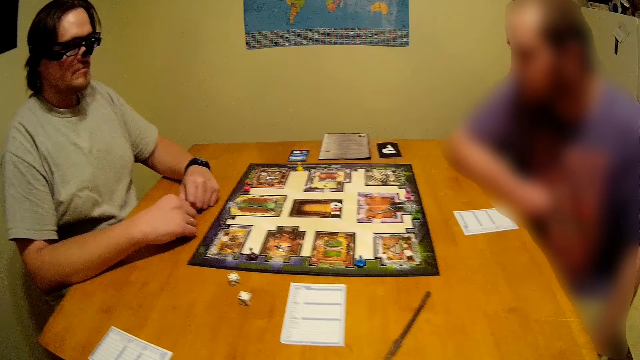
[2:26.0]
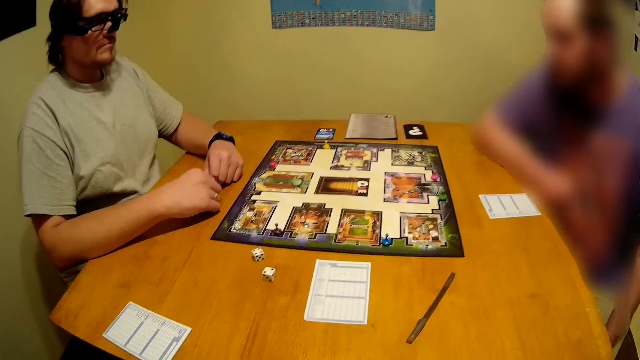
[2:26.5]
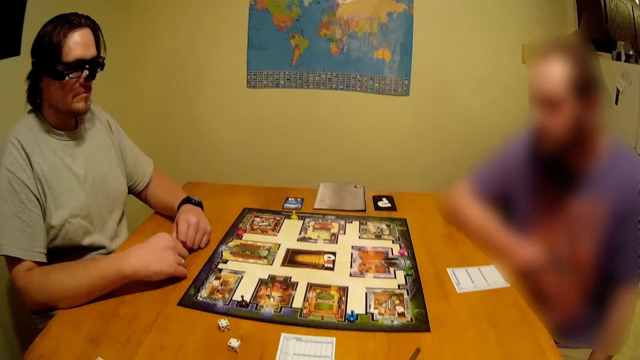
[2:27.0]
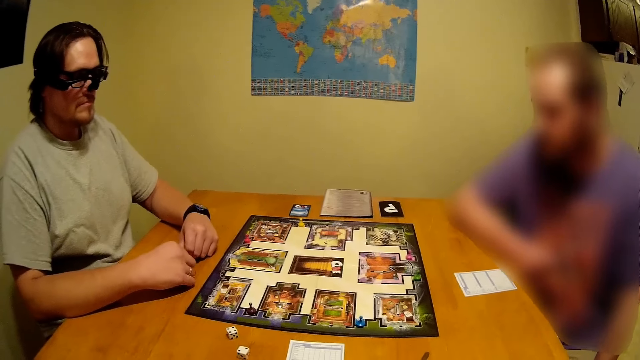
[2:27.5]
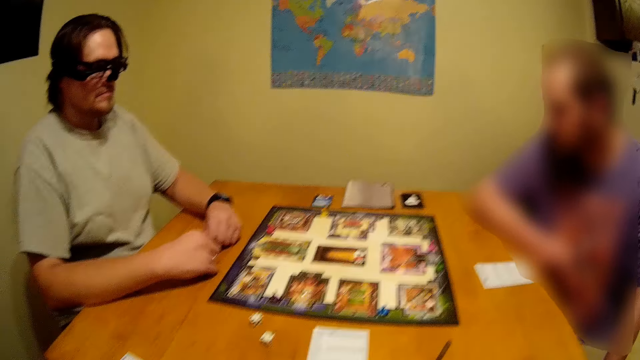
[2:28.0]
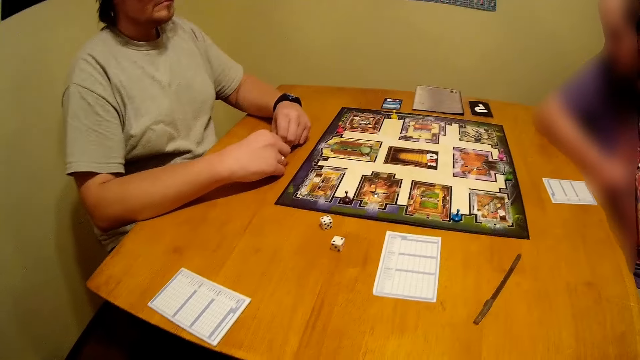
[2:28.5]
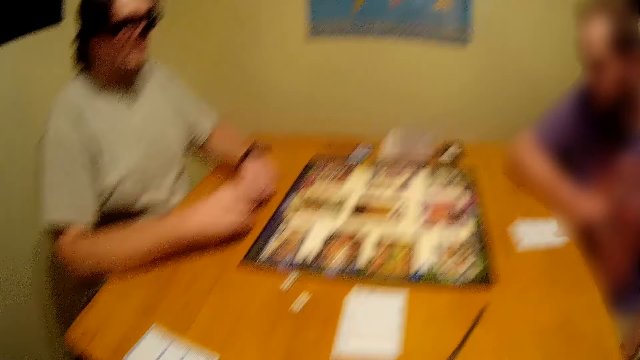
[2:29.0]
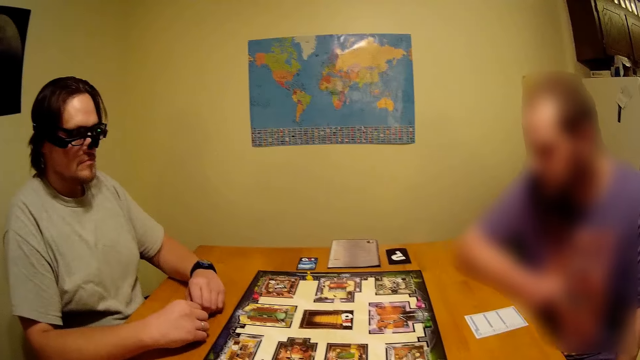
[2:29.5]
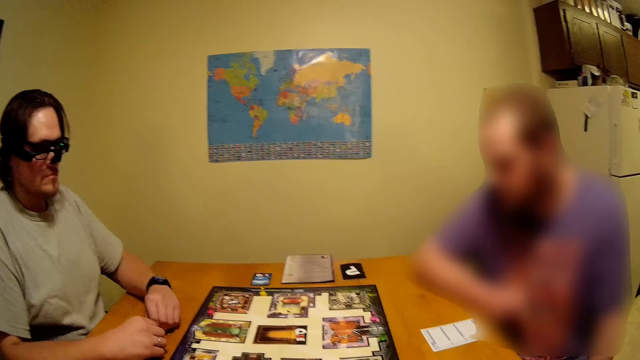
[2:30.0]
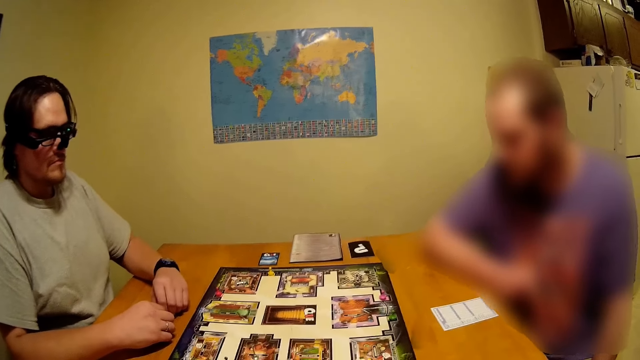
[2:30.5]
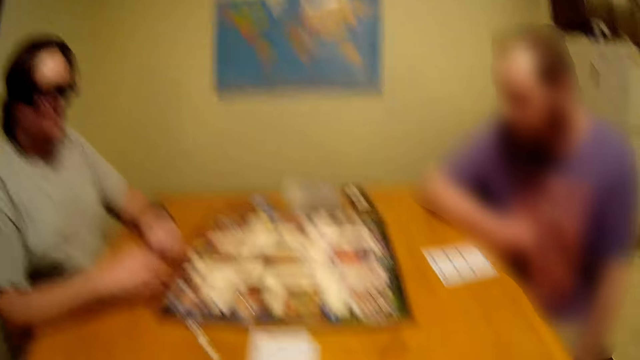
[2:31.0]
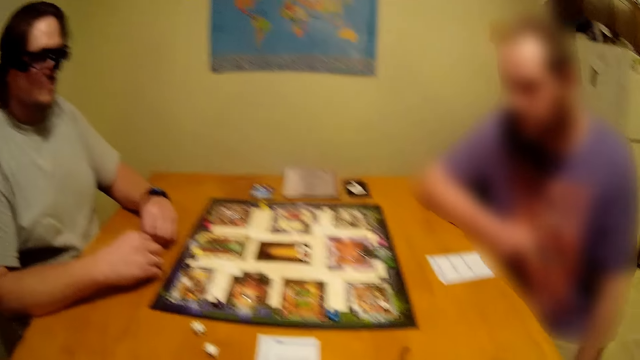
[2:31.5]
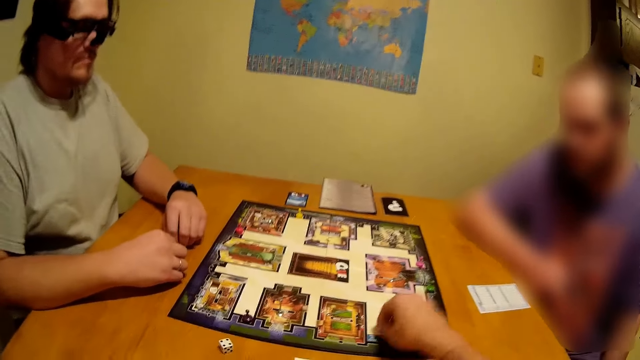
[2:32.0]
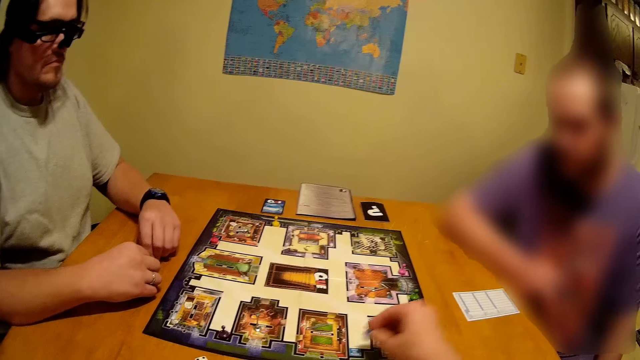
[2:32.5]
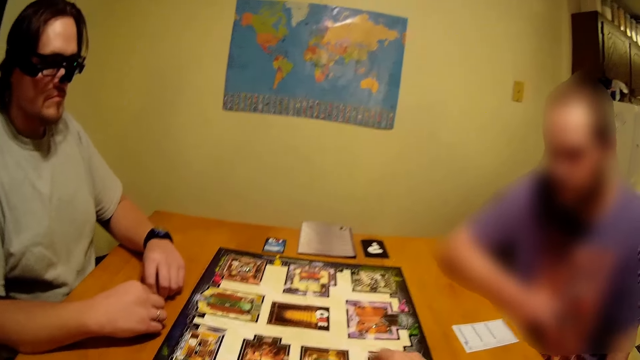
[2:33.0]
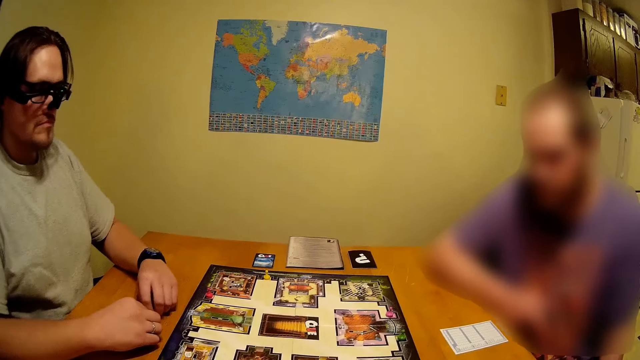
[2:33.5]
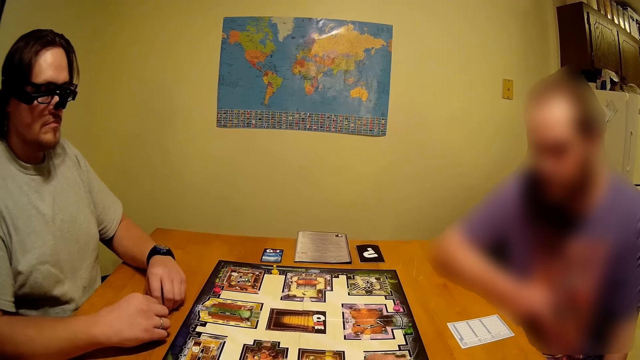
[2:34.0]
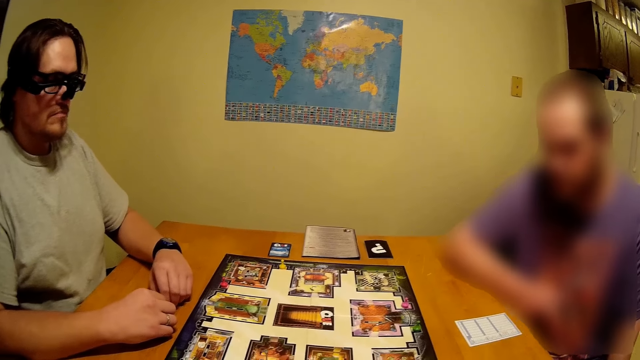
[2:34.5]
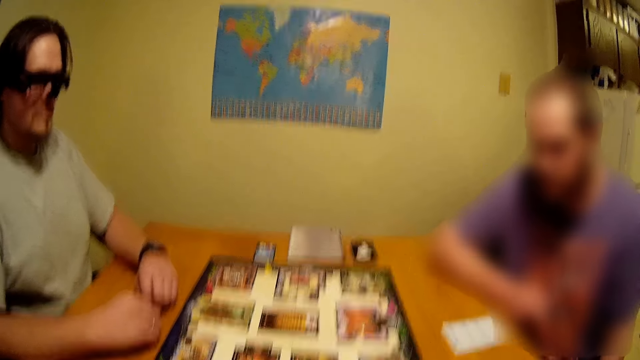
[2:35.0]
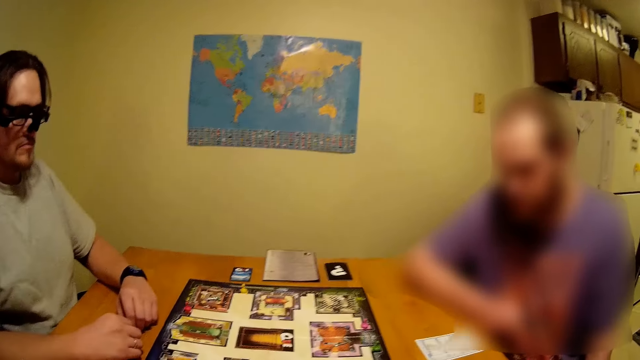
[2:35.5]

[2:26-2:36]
A man moves backward. The camera wearer picks up something on the table. They move something on the board game. They put something on the table. They look around.

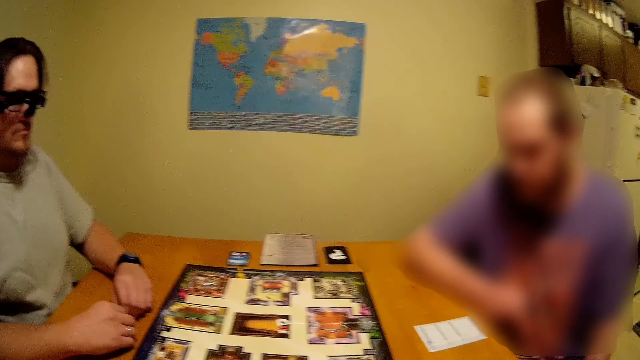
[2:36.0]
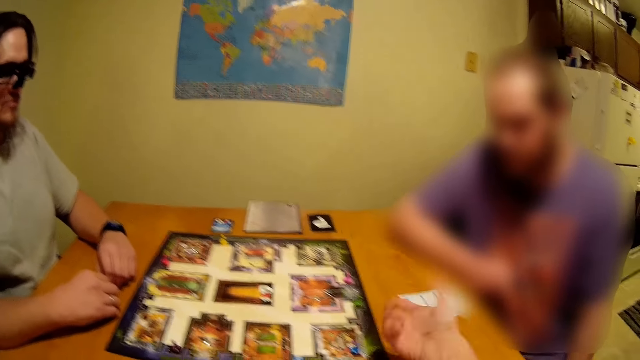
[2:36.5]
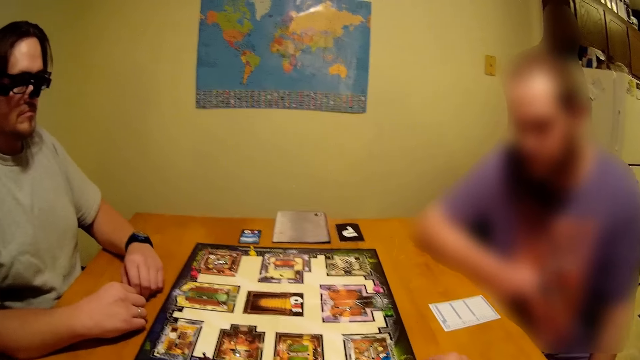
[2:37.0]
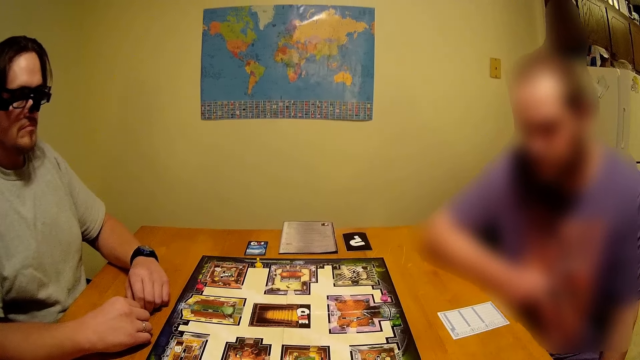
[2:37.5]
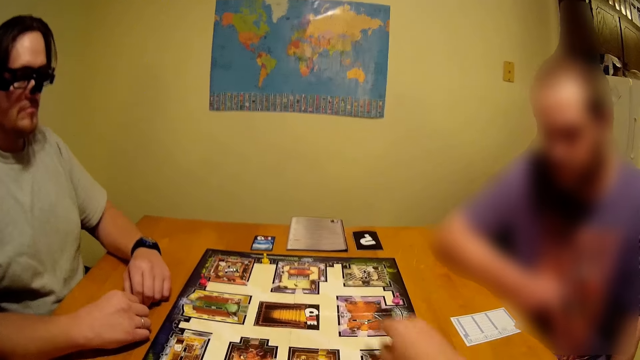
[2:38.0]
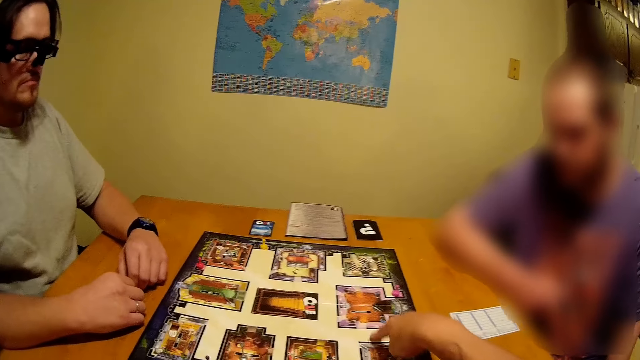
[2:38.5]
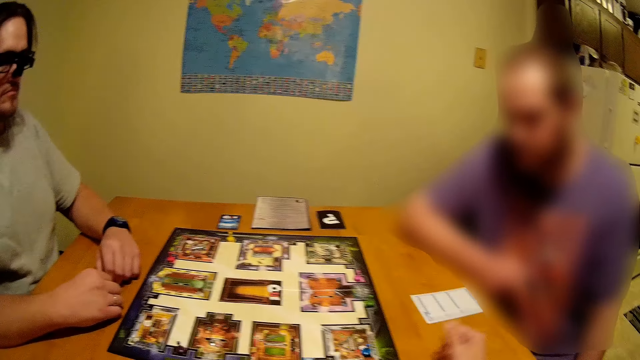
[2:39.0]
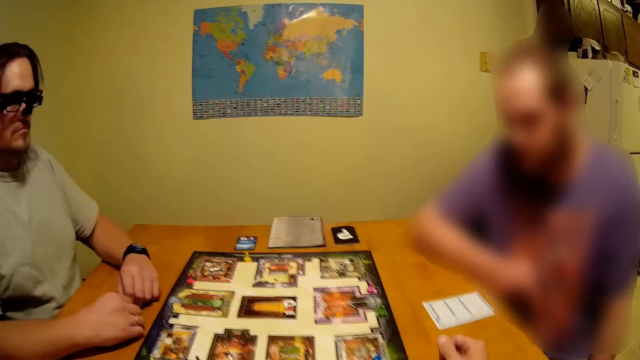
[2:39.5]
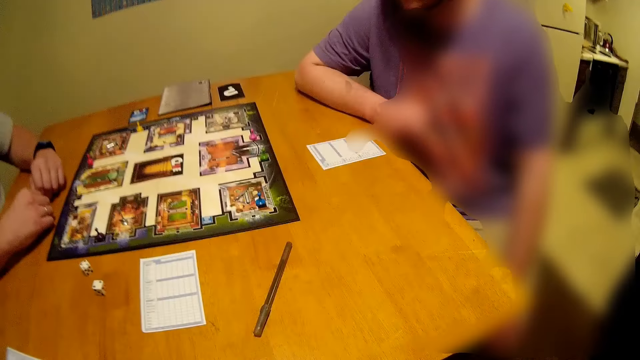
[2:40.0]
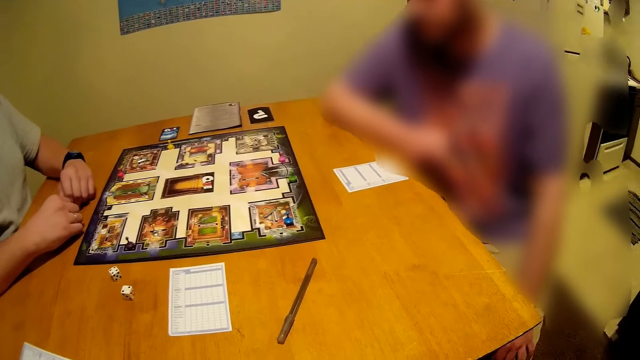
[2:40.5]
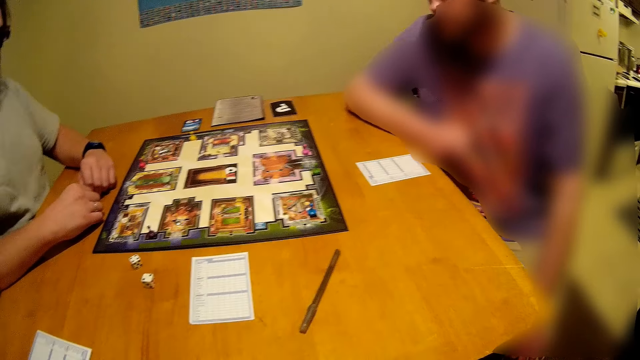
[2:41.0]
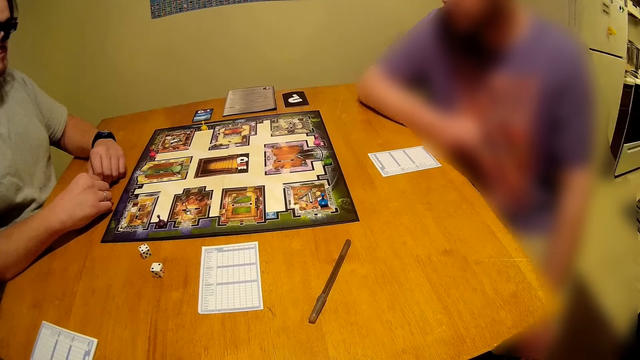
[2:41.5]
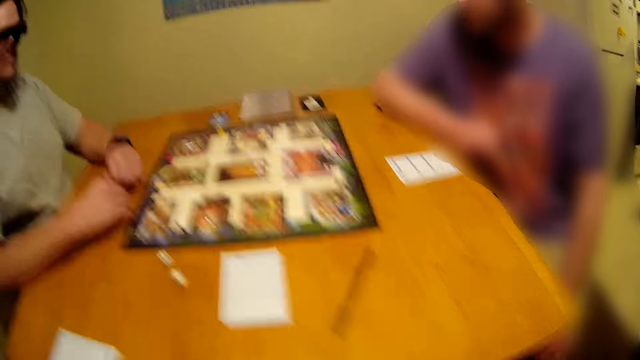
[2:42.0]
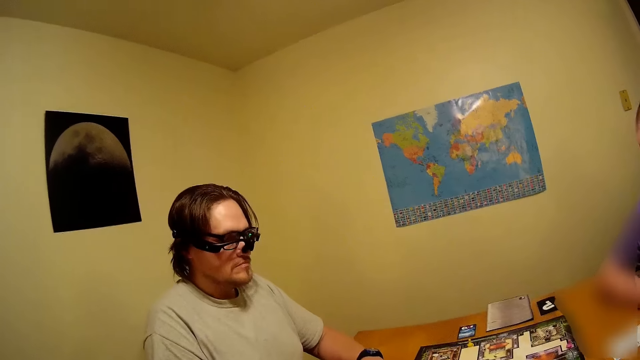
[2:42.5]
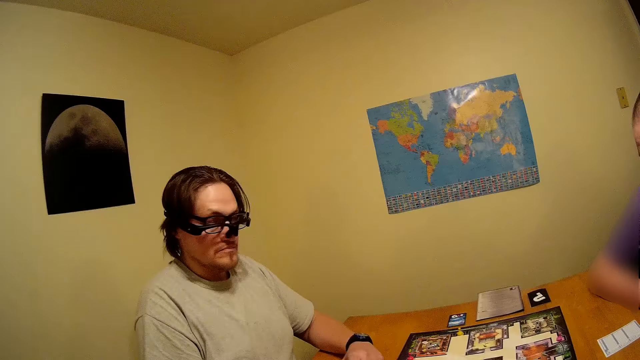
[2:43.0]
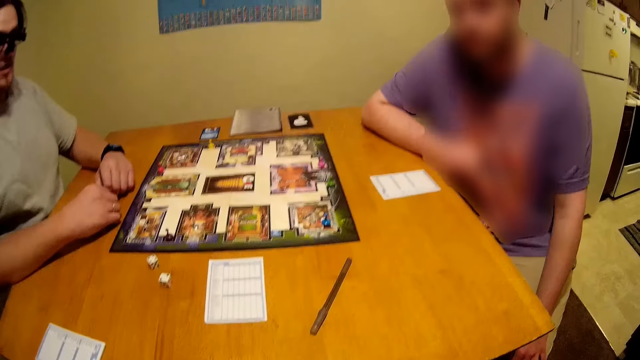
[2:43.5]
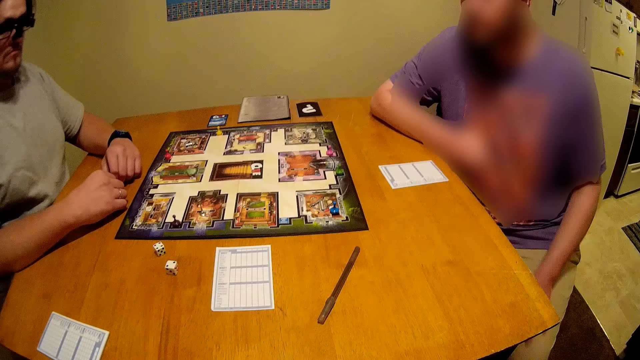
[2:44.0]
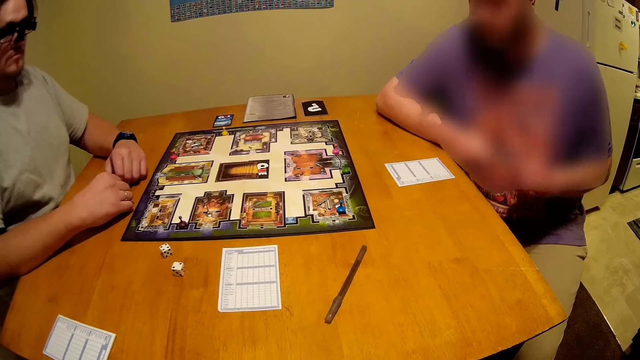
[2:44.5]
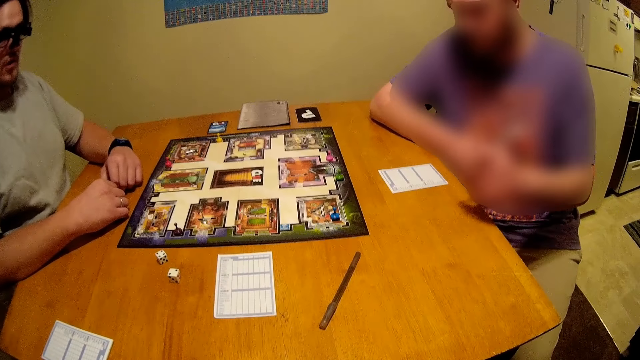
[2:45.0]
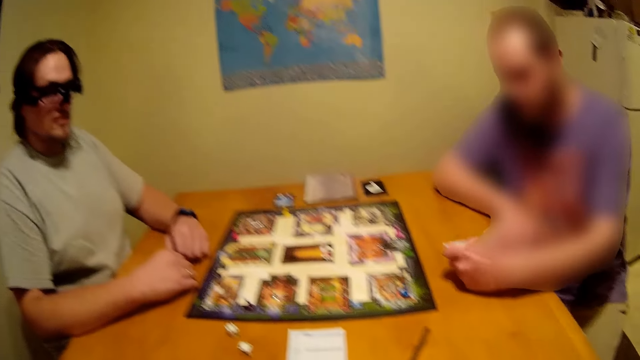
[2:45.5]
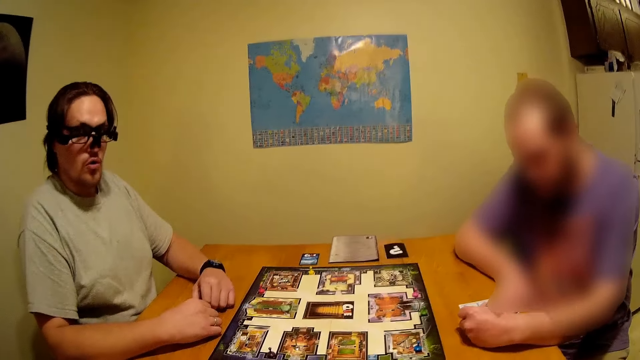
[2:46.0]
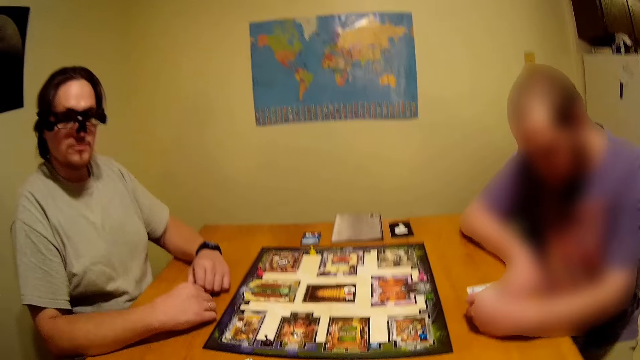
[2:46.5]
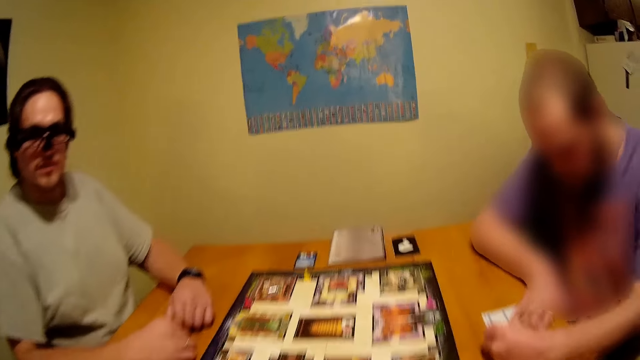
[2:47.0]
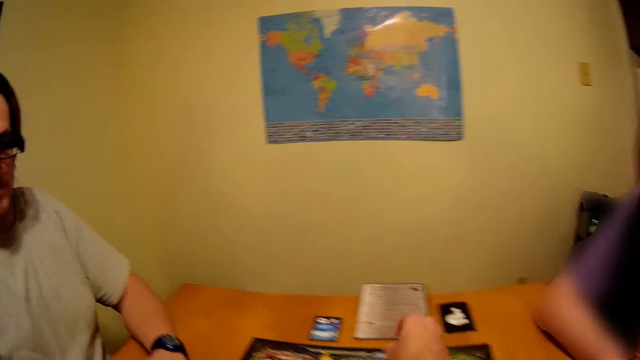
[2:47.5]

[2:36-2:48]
The camera wearer puts something on the table. They use gestures. They look around. They move a hand on something on the table. They look around. A man moves a hand. The man places a hand on the table.
